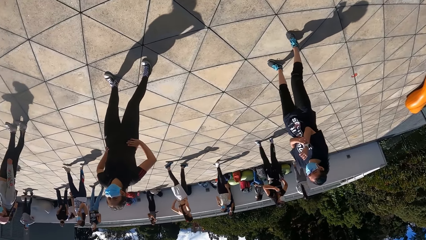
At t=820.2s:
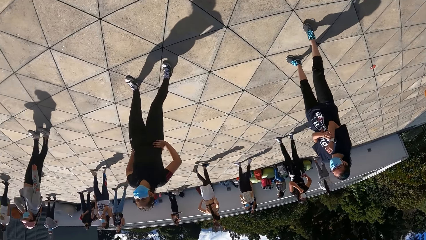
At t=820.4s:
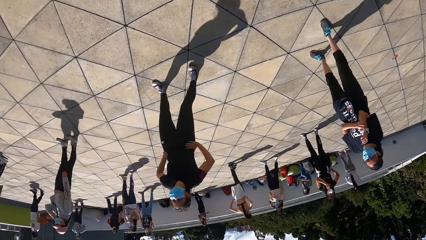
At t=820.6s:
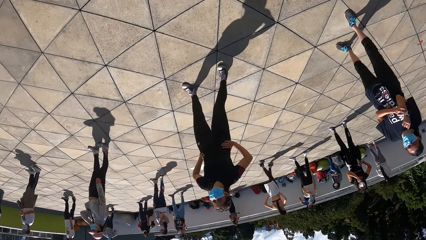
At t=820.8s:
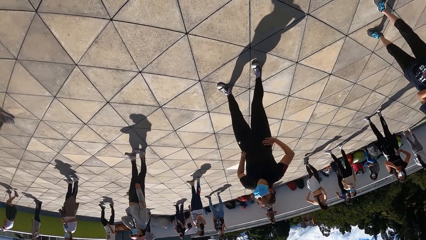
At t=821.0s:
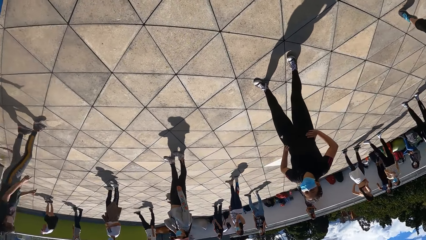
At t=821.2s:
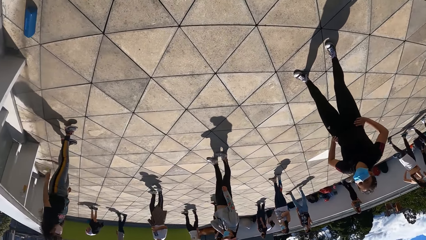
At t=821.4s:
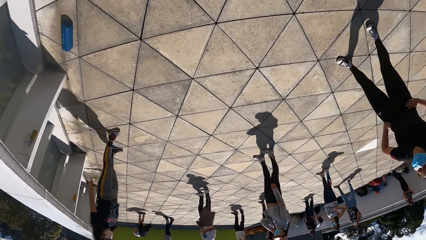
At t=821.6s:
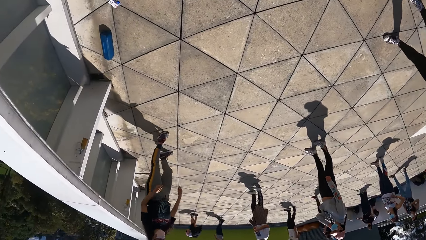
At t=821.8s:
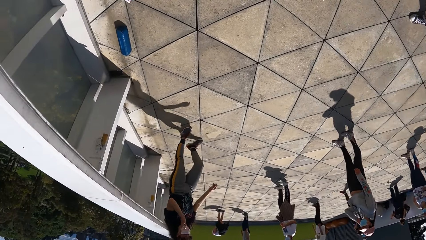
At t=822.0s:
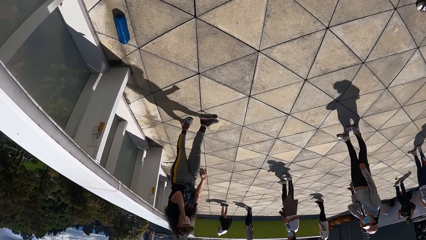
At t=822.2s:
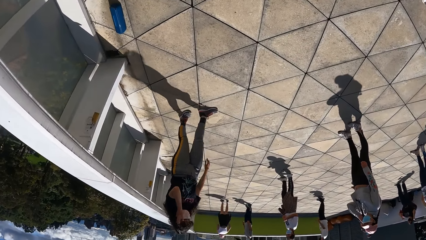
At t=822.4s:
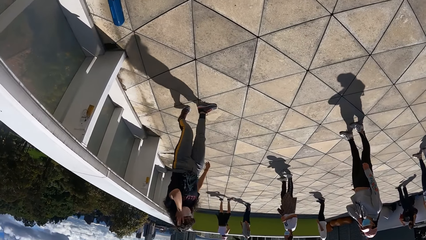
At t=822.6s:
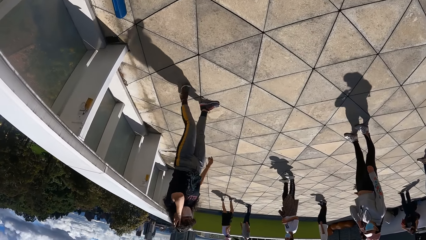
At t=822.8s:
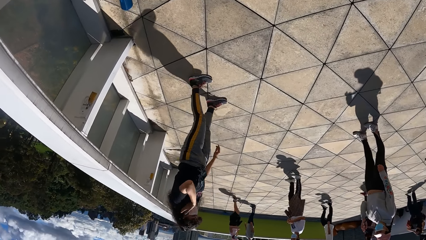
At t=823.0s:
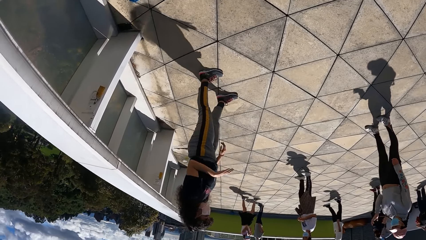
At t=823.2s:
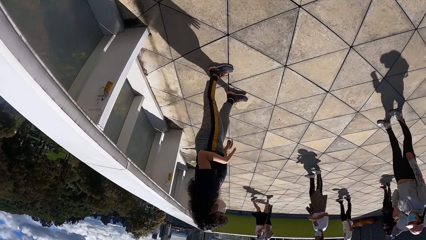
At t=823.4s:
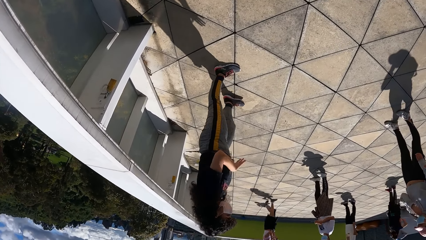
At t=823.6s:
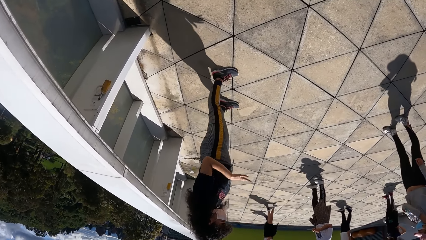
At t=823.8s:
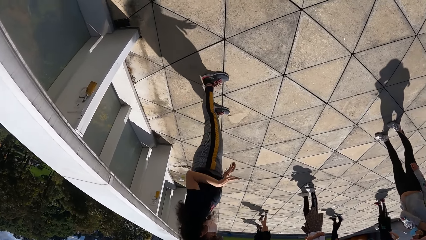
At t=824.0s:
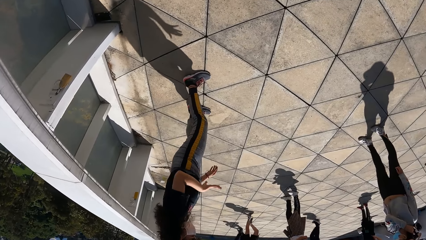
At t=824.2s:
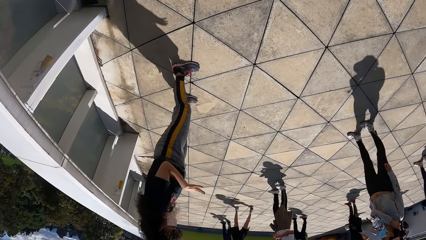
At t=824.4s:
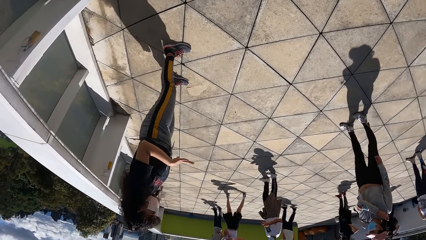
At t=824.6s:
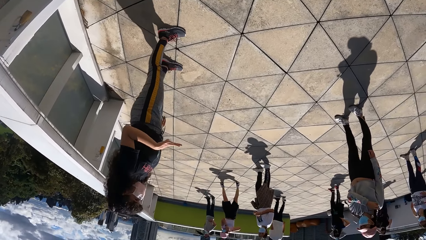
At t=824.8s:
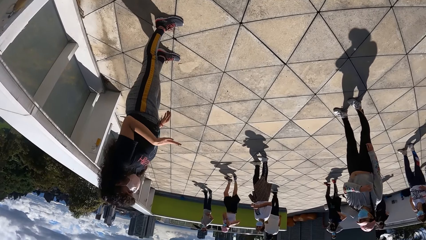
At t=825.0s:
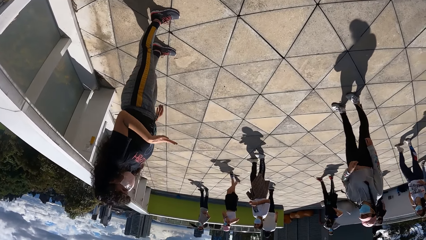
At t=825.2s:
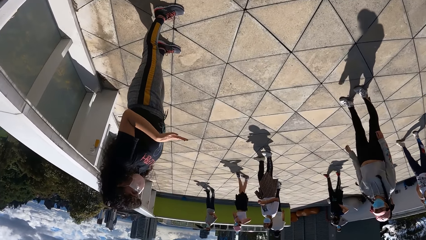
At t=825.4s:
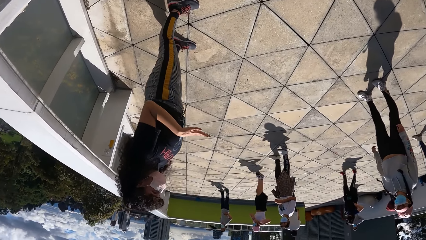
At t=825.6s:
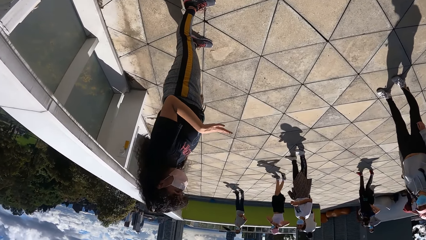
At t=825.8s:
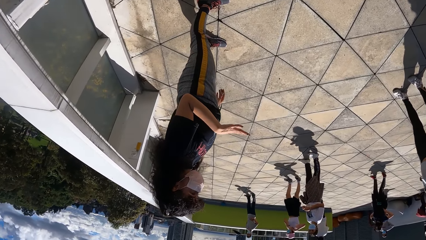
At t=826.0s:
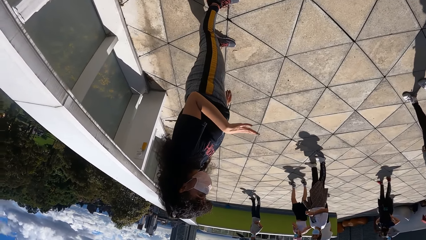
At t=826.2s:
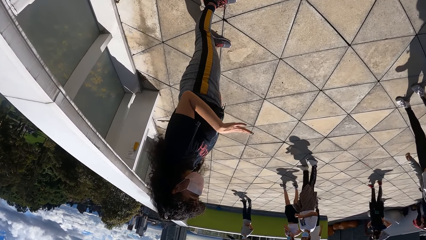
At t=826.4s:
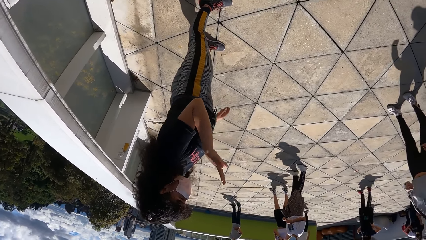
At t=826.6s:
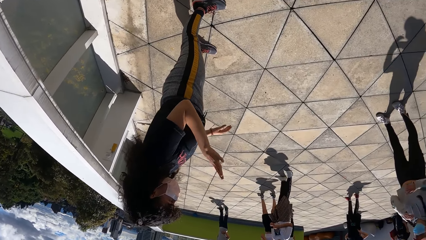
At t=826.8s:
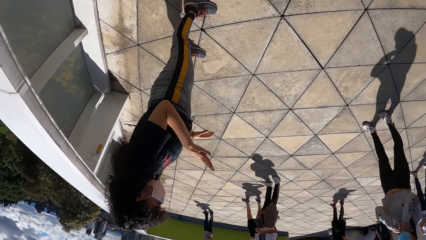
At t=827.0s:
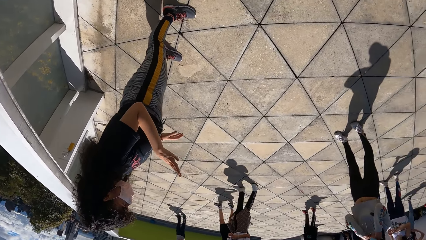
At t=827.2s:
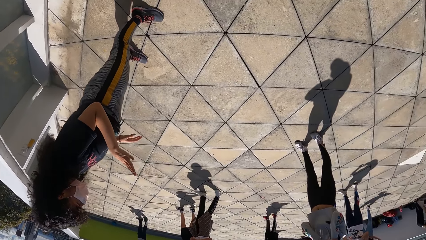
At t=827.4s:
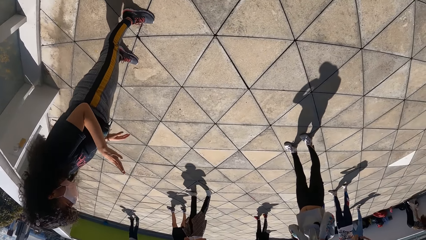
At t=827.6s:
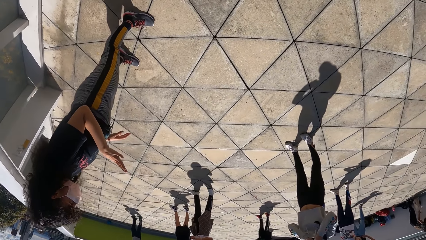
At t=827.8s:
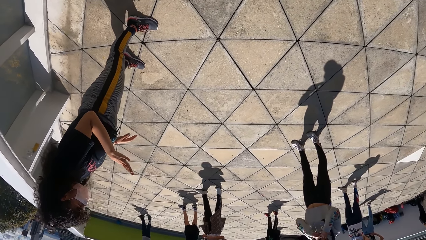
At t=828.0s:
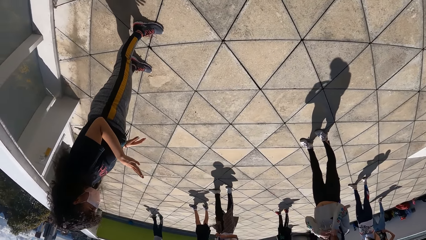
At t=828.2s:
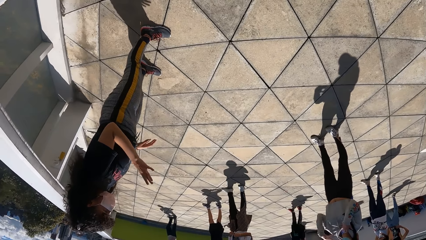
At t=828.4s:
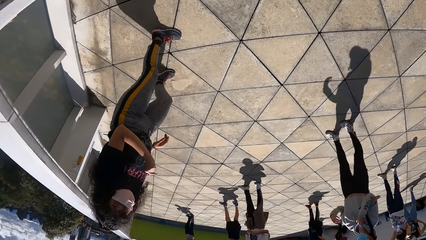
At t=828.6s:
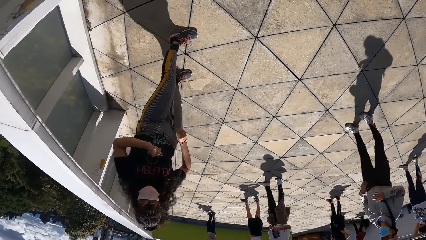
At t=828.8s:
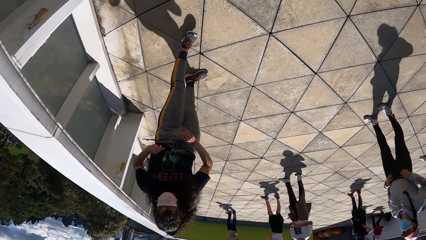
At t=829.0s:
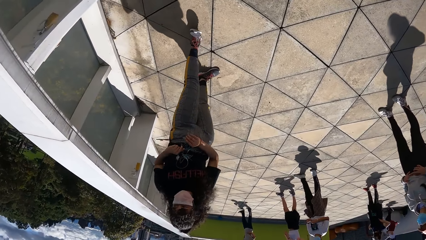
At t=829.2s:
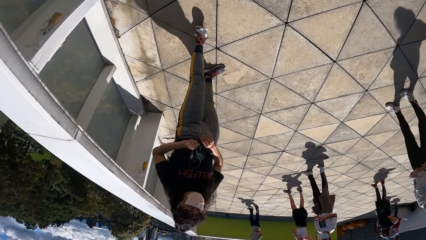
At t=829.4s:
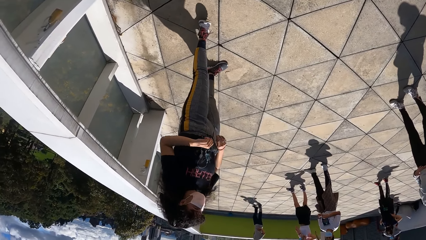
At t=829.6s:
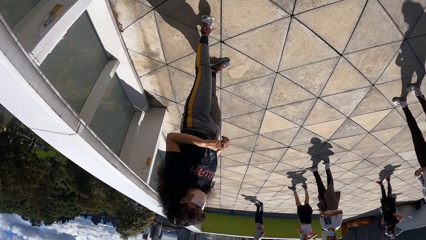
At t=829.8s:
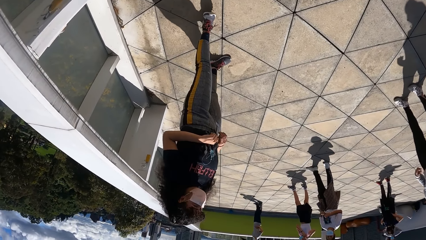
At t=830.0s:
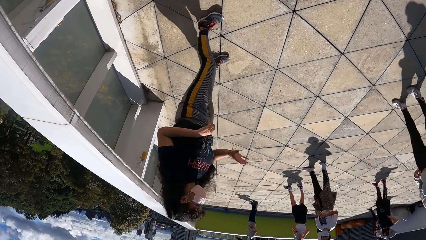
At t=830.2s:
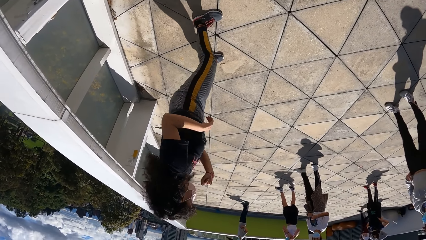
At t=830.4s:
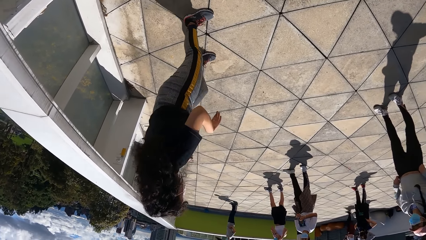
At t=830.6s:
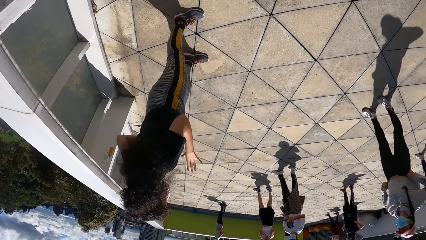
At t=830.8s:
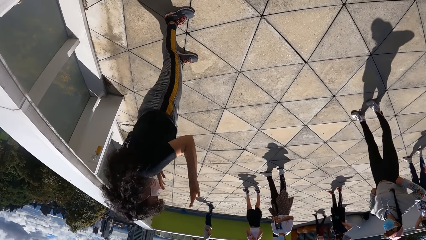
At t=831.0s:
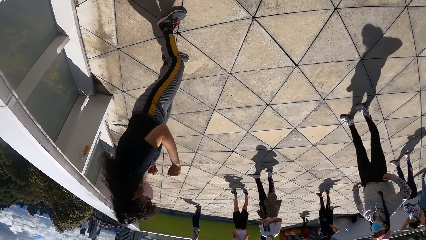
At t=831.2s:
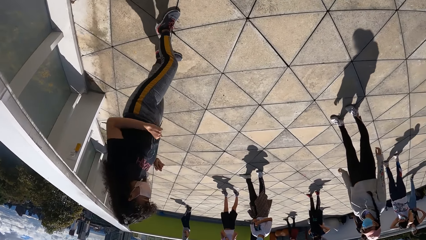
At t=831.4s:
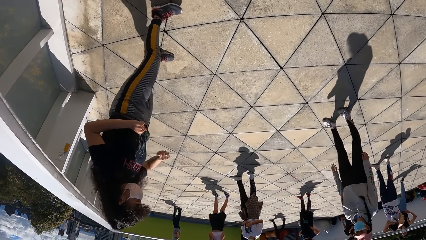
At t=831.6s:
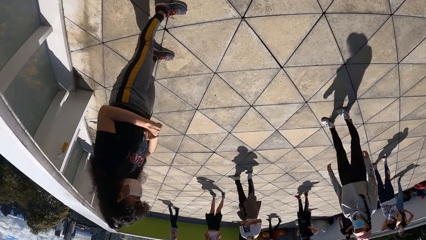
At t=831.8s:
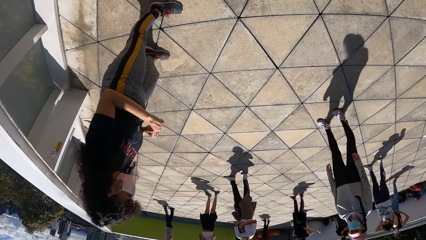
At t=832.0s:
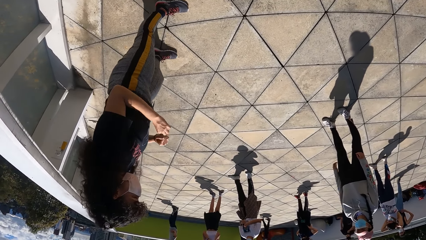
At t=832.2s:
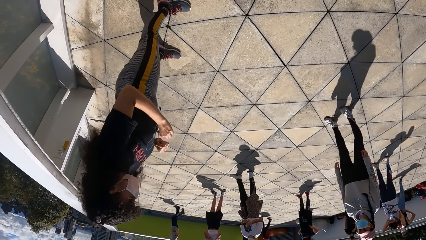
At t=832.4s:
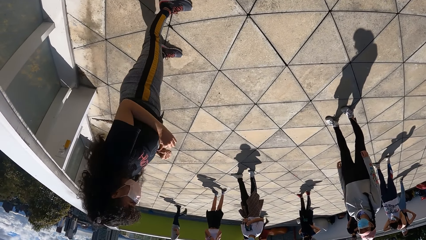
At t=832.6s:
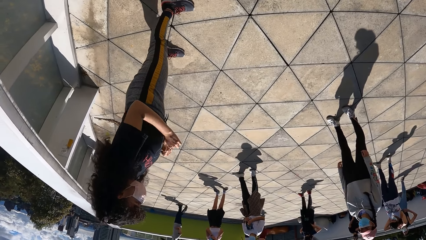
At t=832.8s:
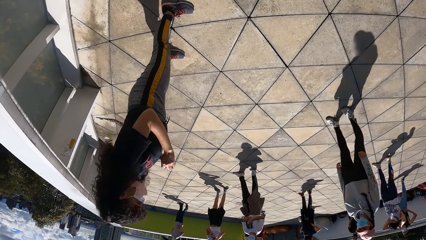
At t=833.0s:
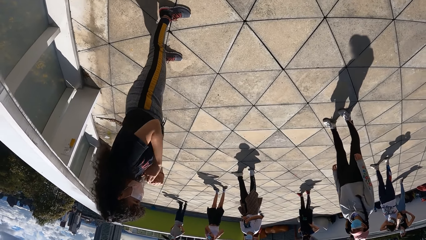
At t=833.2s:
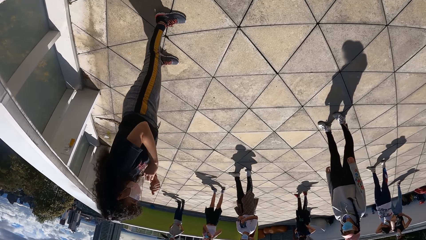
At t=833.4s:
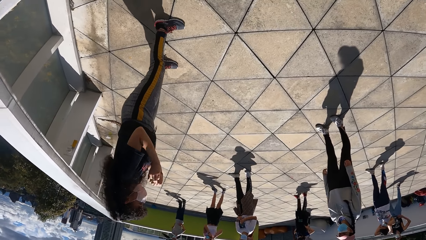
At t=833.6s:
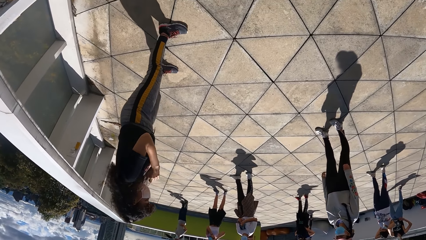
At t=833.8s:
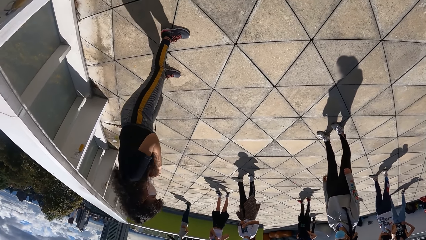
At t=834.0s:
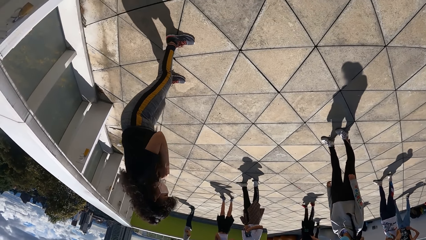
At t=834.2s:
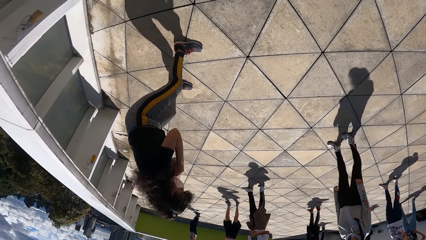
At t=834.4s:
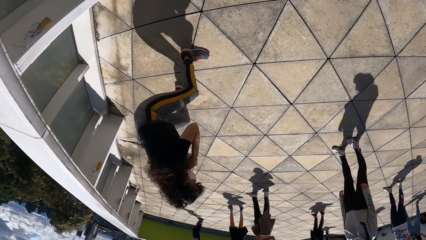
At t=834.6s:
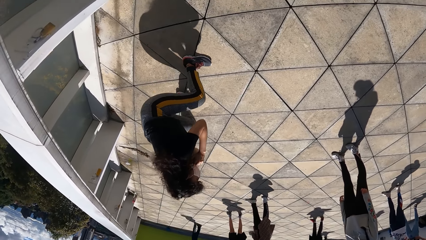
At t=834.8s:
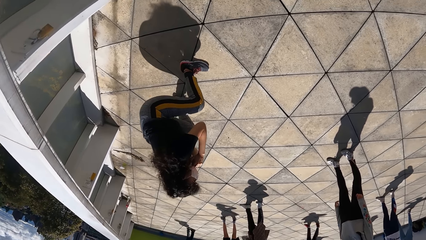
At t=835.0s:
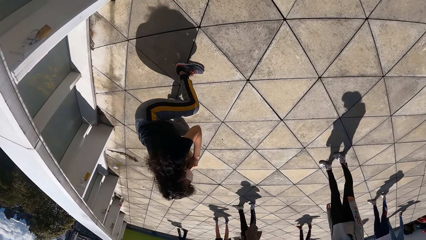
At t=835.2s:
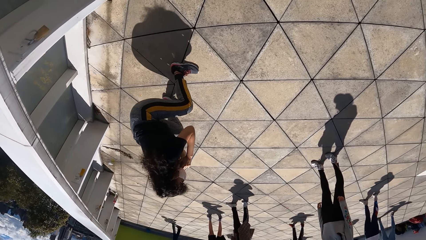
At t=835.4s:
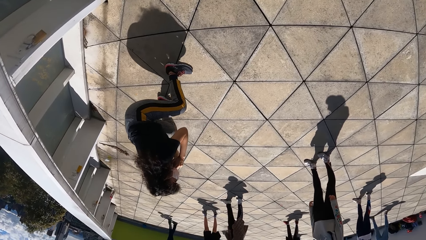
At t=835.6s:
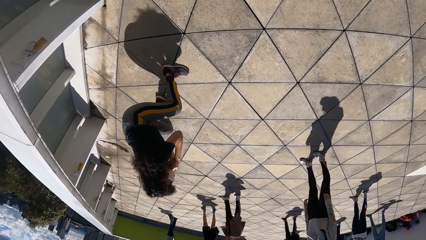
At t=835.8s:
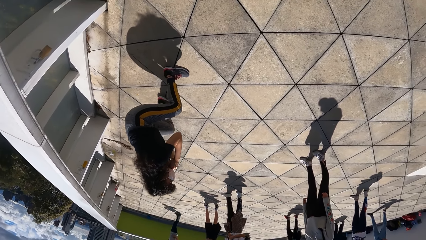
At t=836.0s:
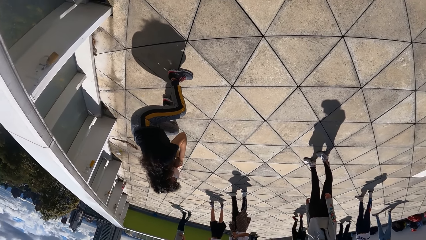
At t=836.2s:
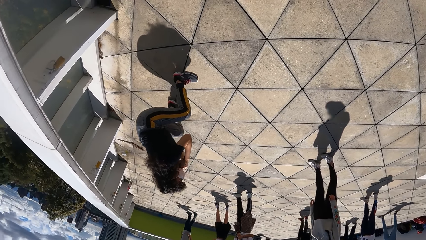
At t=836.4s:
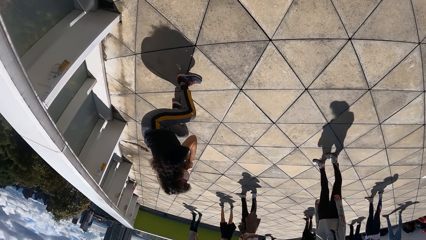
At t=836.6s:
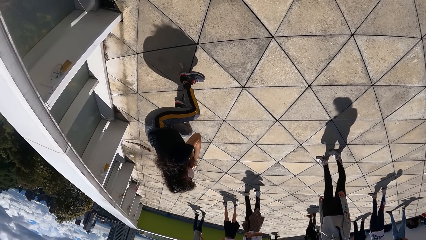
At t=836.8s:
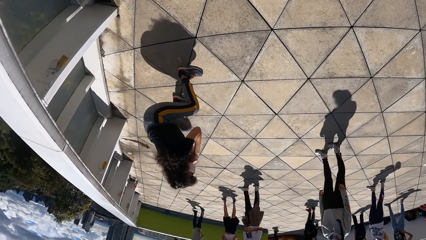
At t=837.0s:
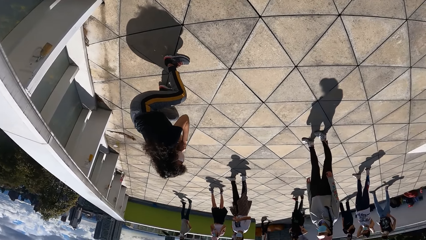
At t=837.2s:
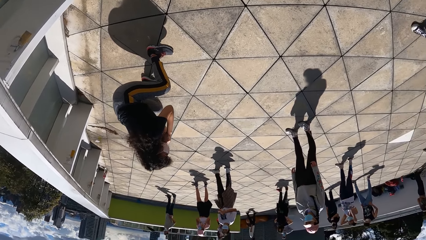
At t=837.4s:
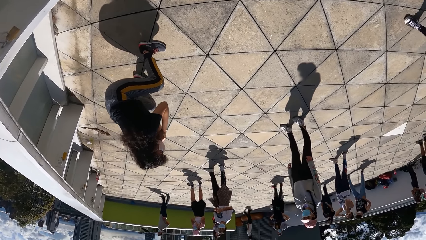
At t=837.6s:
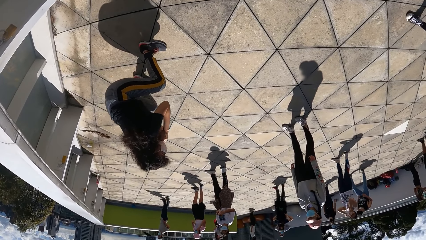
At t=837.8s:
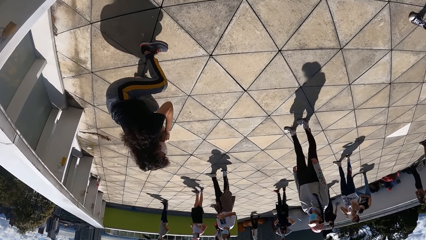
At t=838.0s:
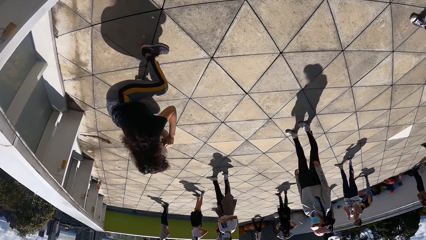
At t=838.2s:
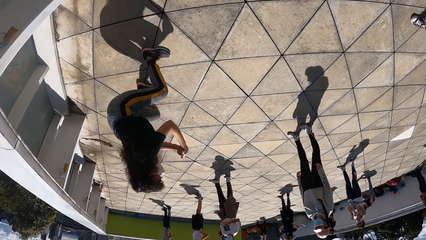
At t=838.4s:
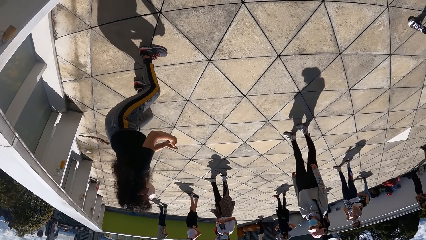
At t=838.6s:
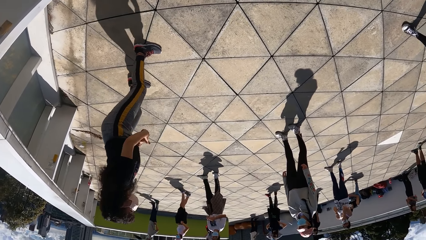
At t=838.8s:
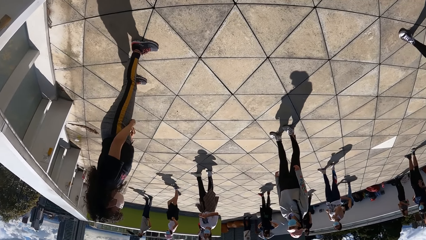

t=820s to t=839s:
The woman interacts with a group of people. Another woman converses with the group of people. The other woman exercises on the rooftop.
